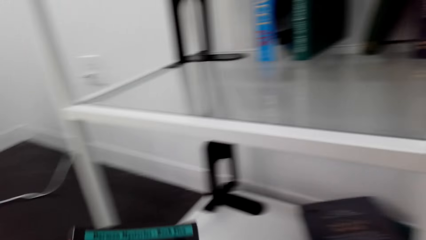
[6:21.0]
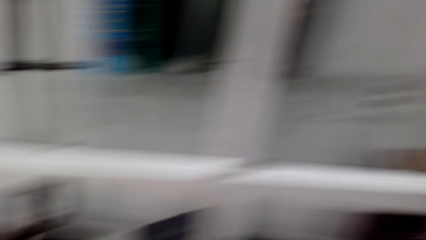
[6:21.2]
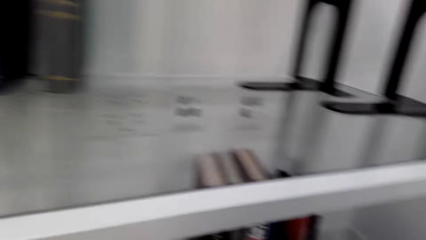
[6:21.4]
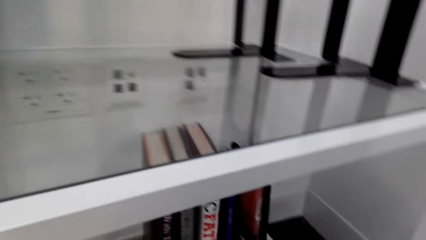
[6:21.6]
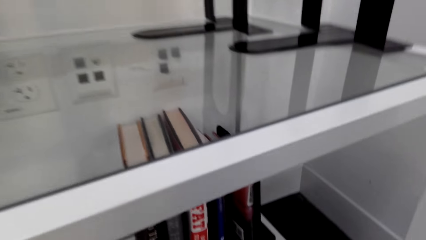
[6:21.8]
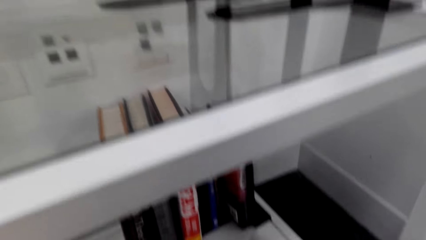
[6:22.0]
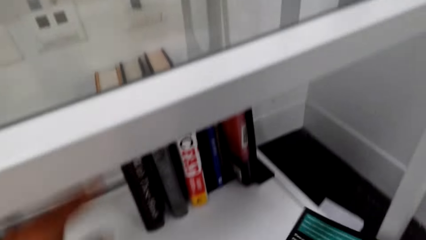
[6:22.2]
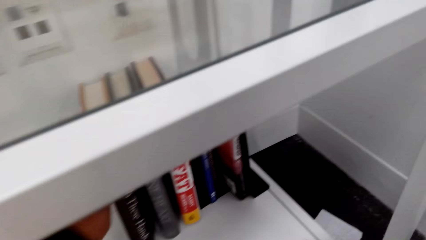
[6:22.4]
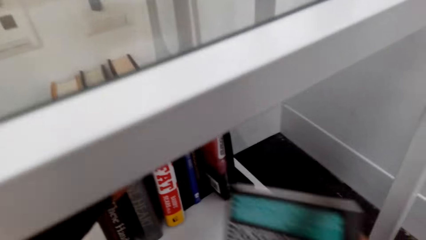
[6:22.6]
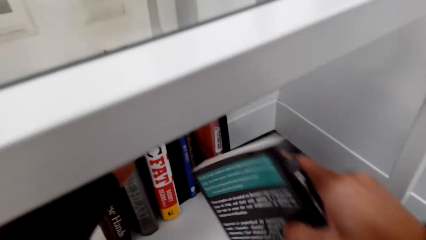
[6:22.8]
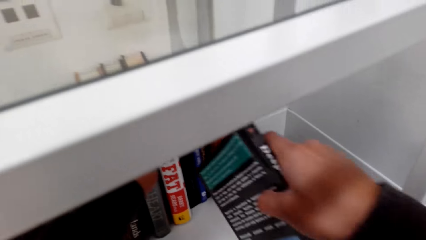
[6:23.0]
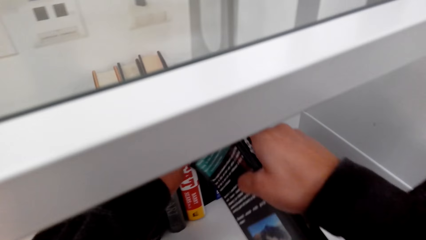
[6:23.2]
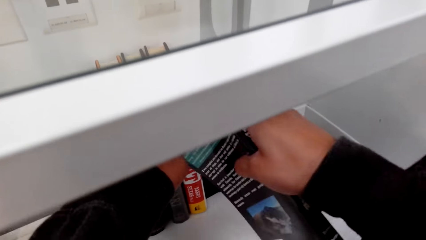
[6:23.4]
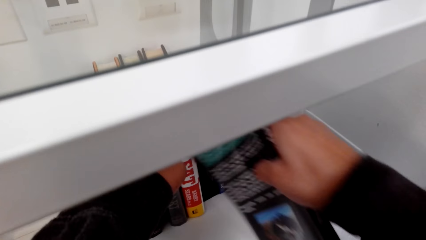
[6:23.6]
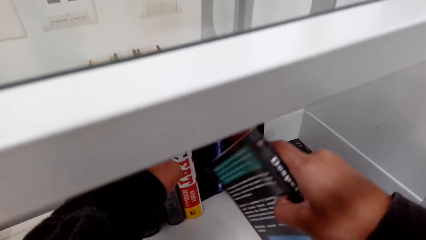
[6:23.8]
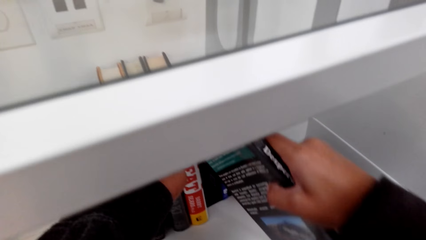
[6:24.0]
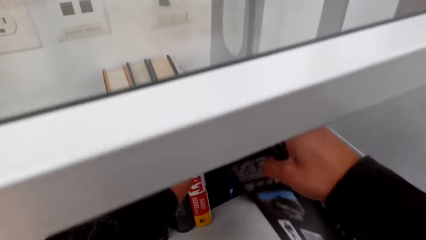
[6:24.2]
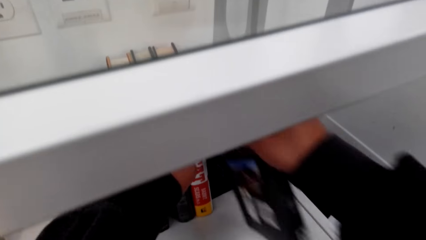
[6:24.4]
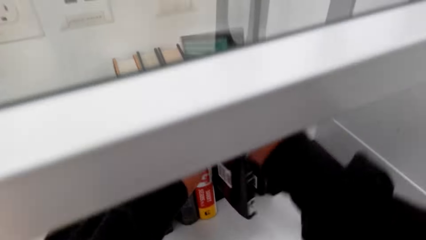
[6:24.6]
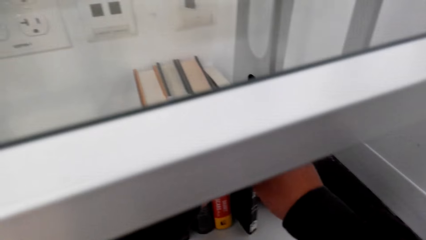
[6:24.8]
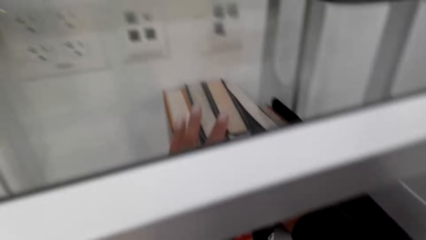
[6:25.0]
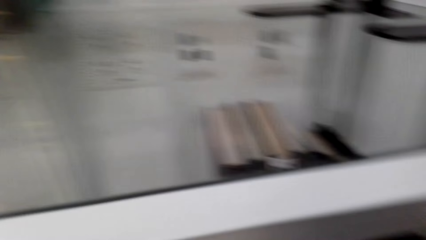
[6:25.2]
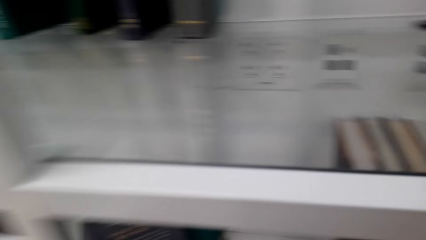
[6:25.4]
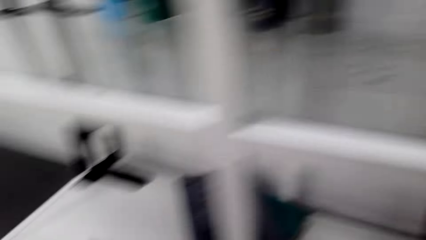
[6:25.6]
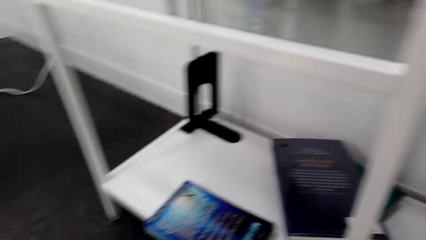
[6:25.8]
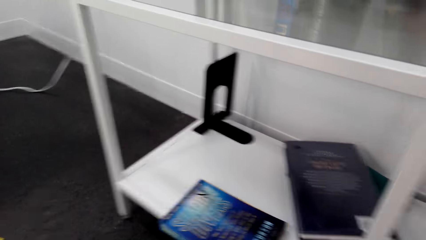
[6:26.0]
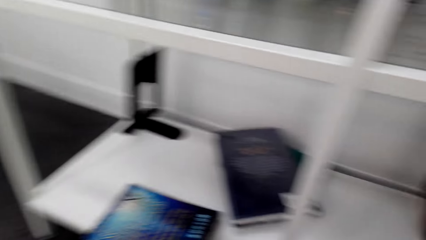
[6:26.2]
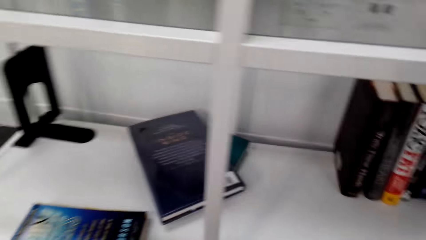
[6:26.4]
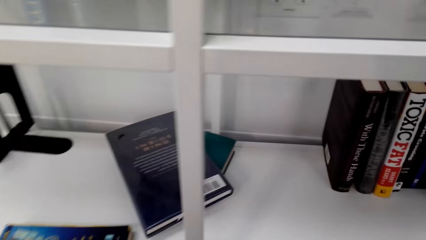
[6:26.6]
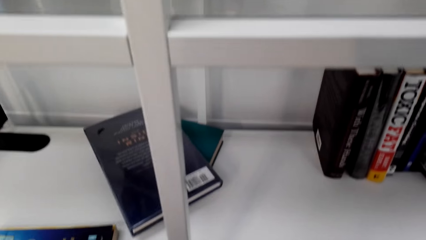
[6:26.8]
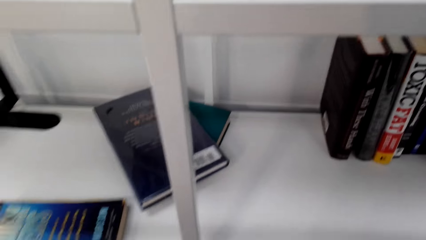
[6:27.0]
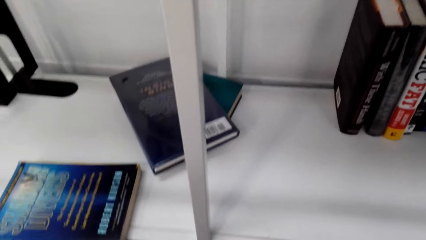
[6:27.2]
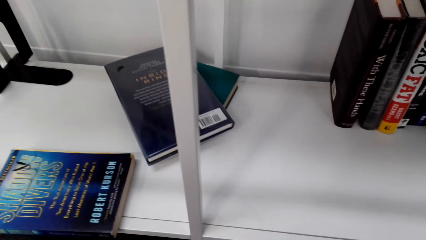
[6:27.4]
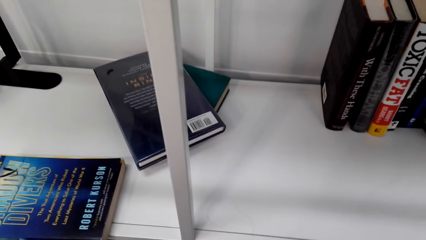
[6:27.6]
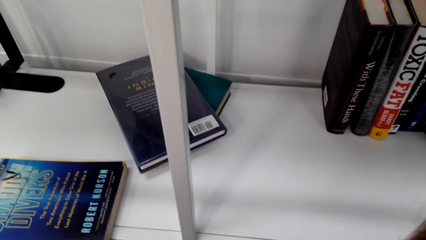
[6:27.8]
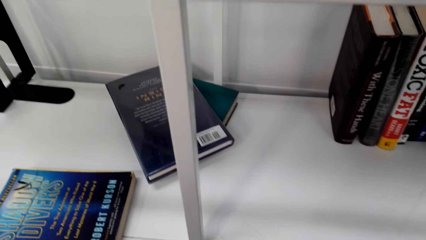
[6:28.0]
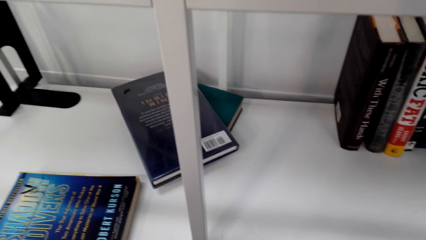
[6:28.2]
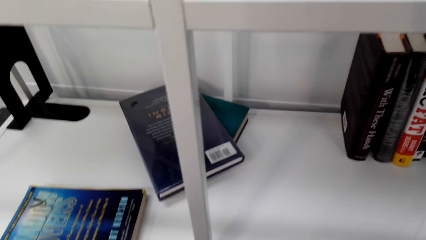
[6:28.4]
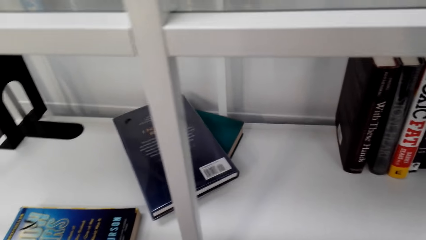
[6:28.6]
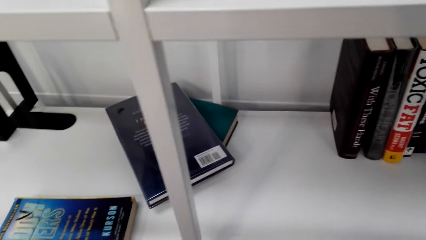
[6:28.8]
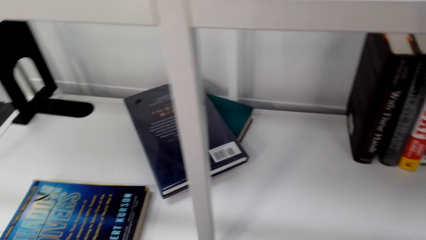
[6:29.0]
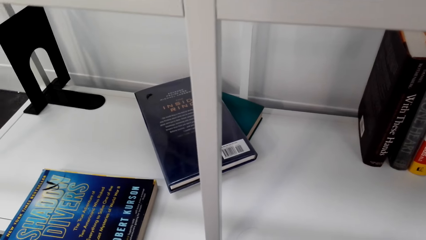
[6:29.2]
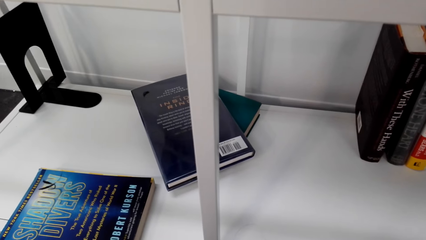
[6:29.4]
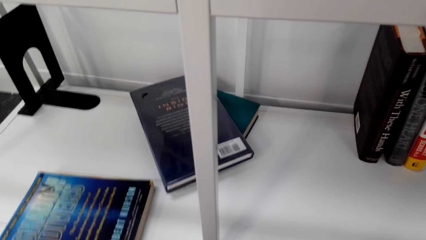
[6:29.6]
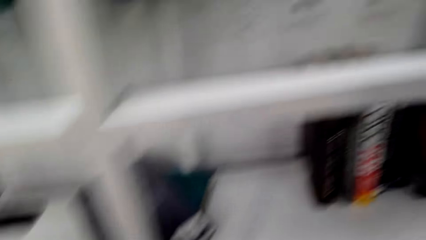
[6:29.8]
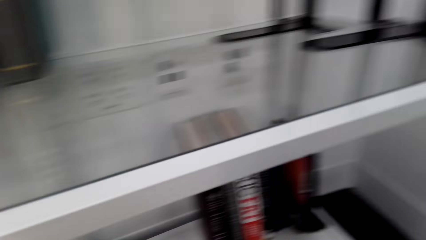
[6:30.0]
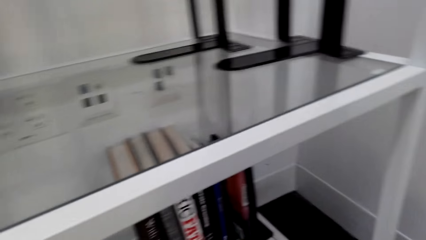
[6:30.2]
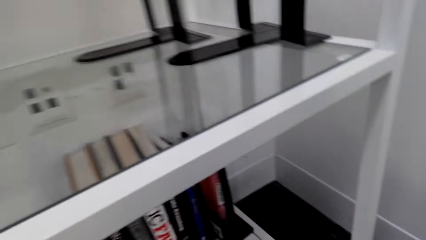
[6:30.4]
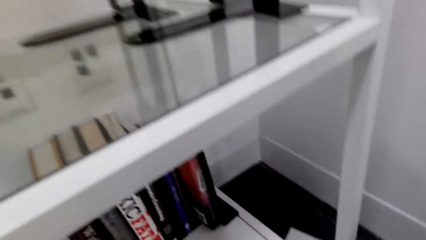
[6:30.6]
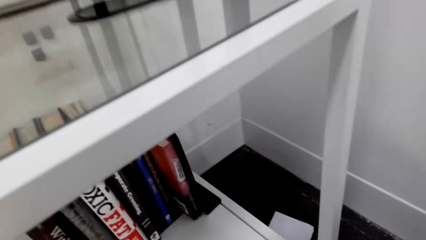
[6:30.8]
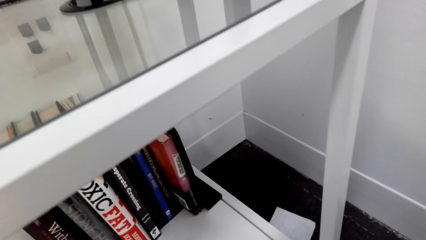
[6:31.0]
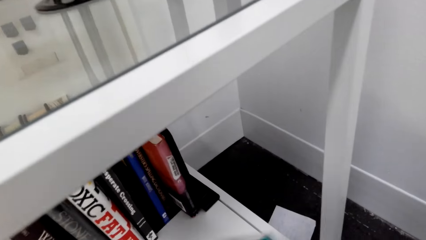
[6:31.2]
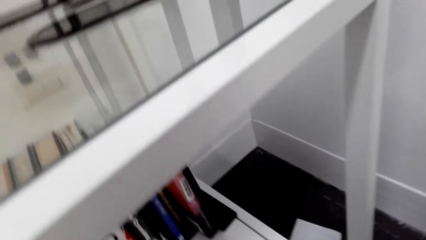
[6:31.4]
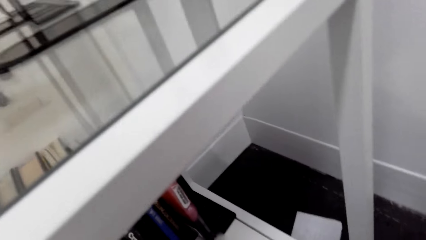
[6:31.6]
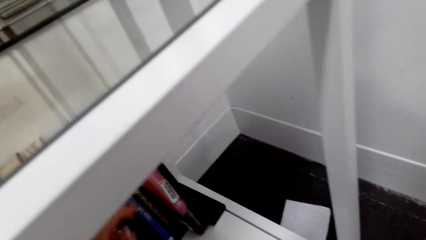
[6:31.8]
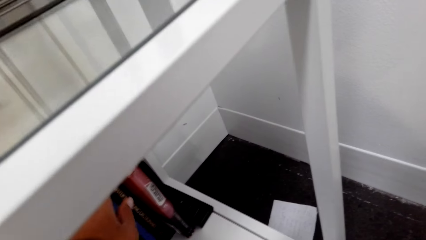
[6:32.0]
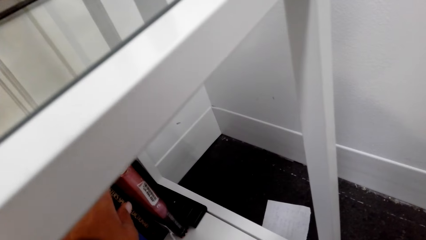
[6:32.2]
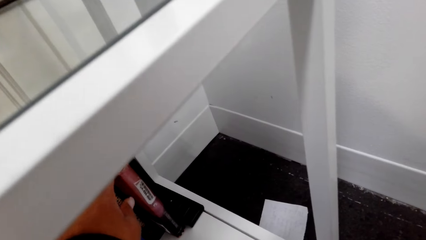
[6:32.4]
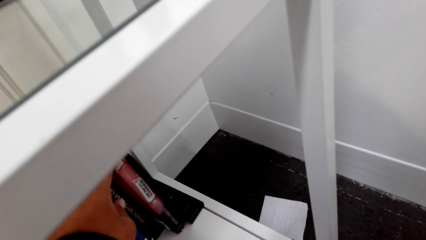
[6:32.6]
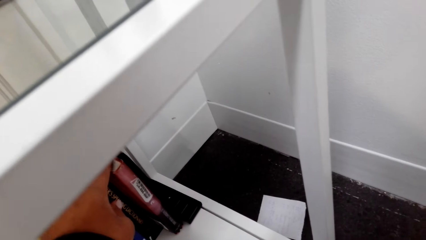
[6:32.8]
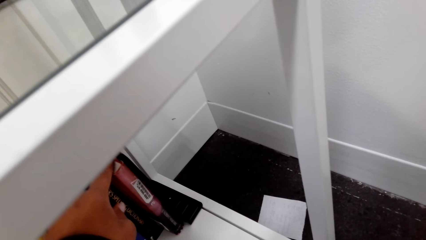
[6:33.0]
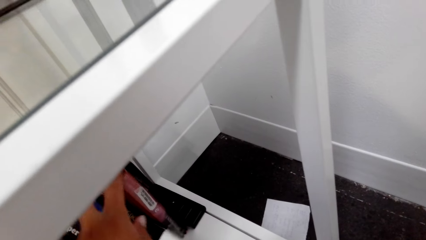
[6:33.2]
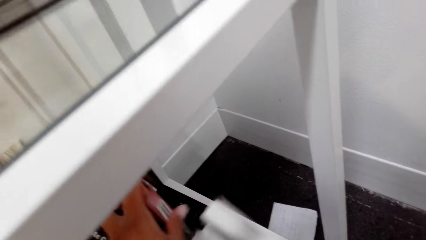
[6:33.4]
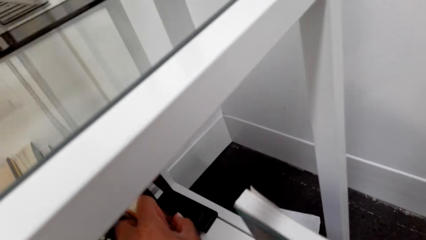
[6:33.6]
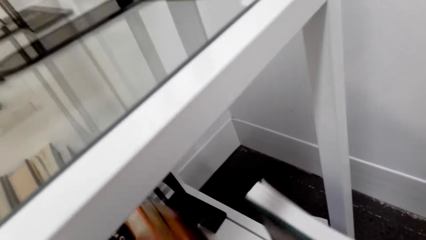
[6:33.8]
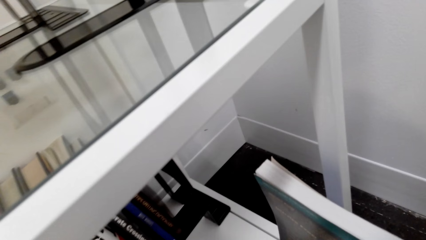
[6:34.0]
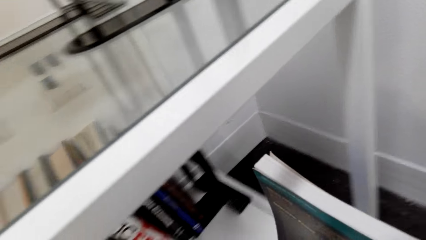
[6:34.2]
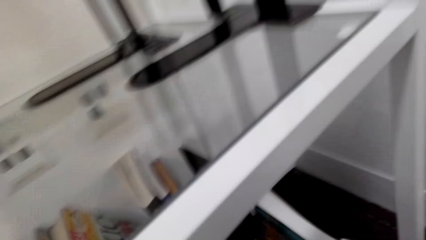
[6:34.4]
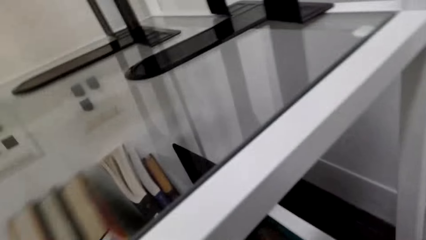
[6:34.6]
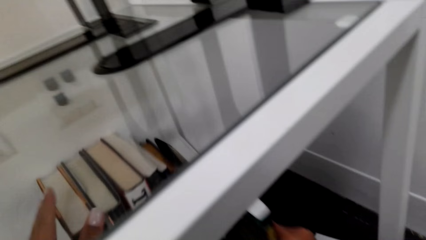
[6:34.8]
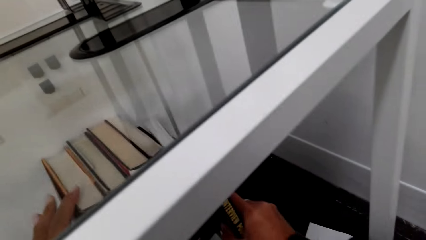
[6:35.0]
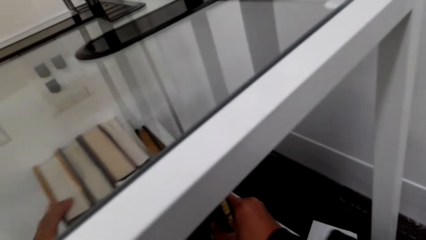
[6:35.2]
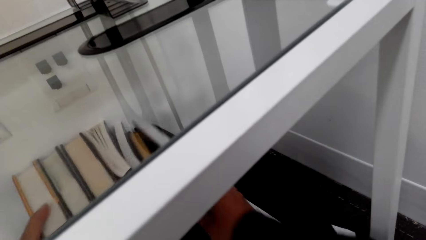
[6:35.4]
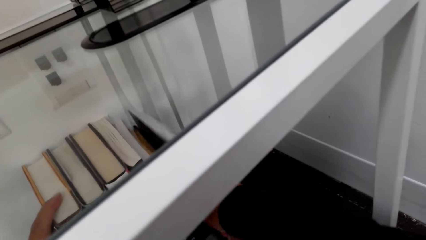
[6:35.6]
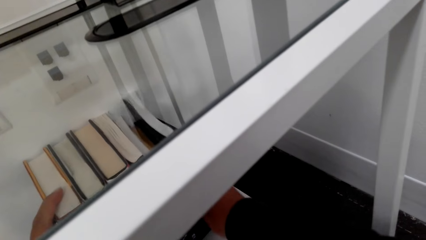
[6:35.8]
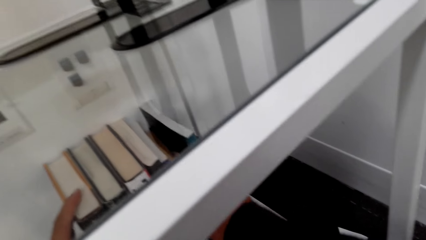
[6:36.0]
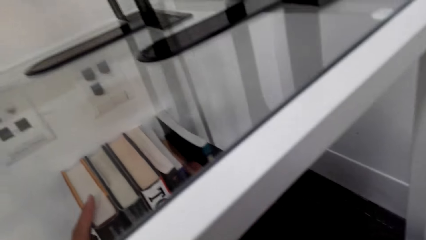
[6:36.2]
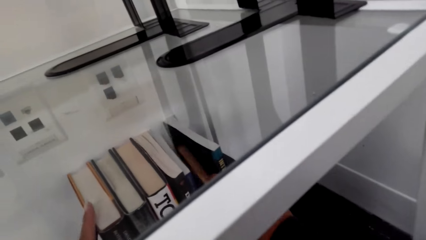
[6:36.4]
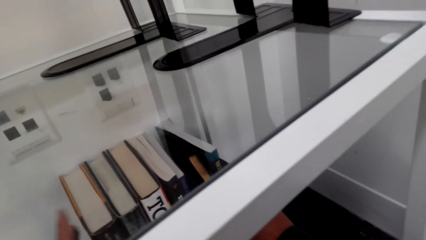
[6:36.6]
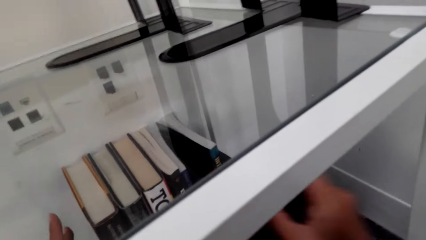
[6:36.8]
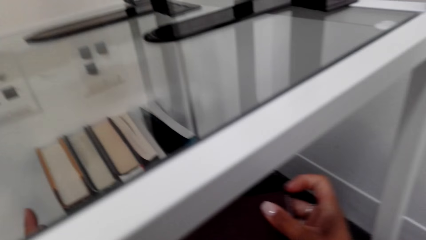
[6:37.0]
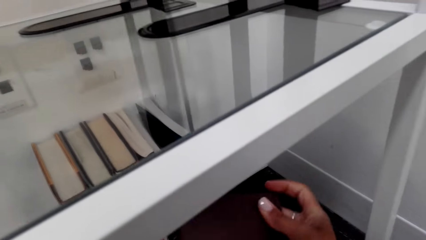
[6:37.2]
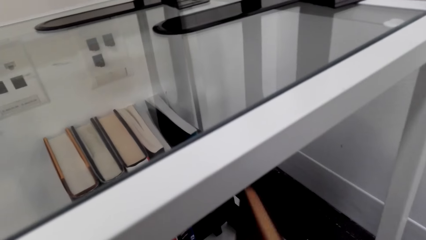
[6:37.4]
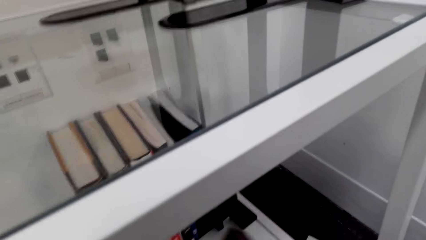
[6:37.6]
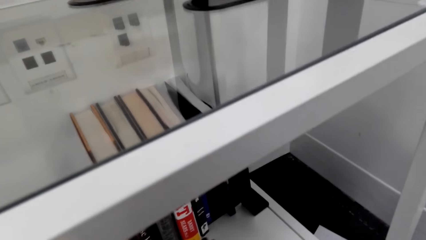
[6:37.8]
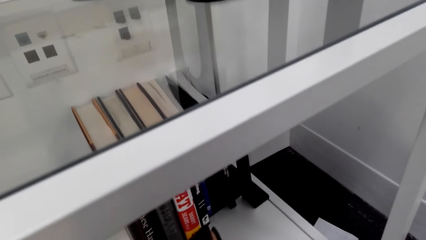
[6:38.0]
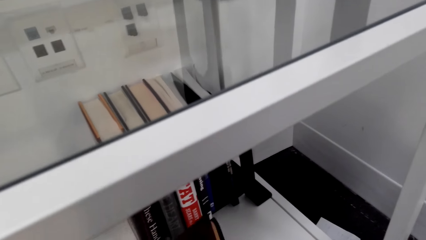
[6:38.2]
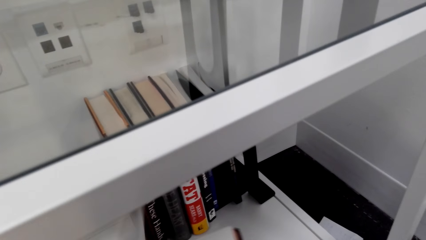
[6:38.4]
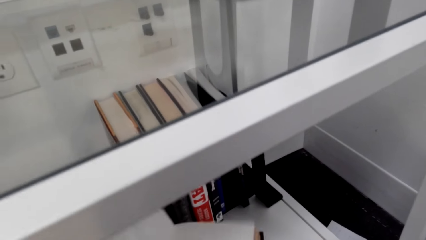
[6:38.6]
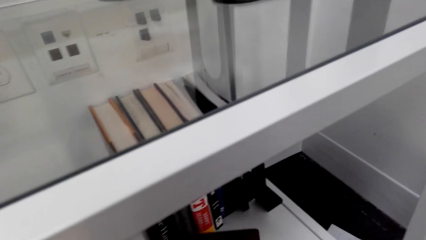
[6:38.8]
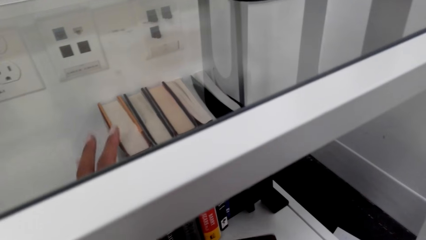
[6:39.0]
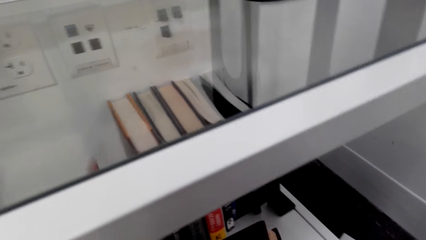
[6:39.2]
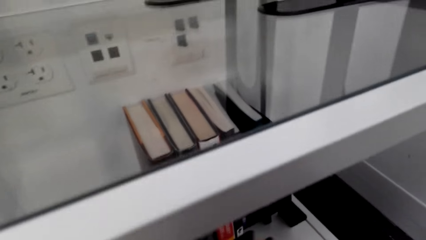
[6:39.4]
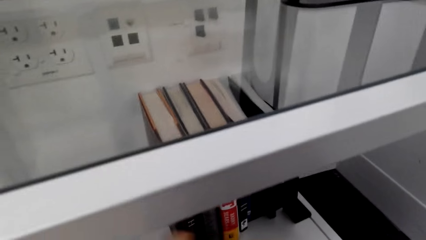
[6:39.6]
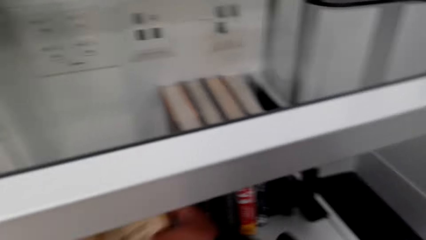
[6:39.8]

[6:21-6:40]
The camera wearer turns left. They place a book on a shelf. They turn left. They look right. They place a book on the shelf. They remove a book. They open the book.
